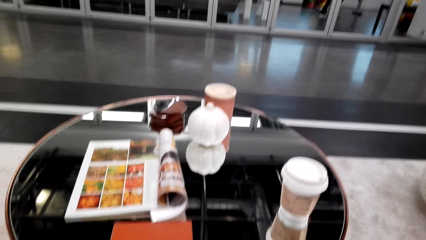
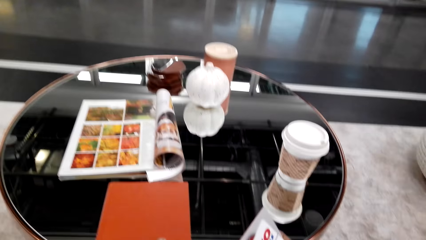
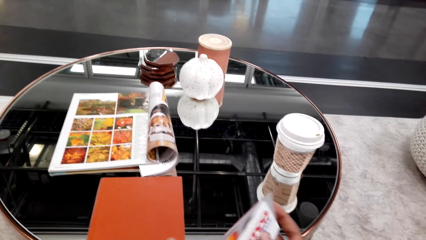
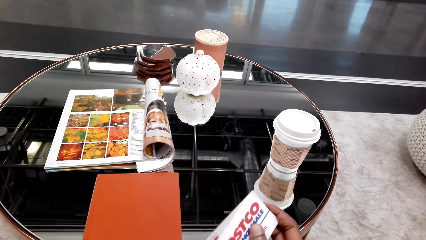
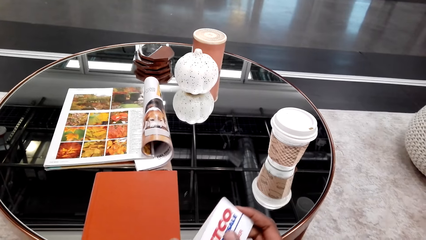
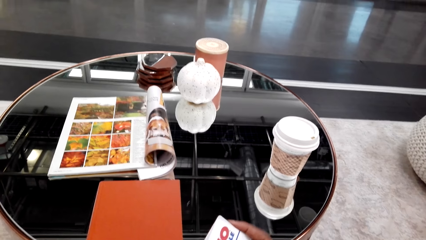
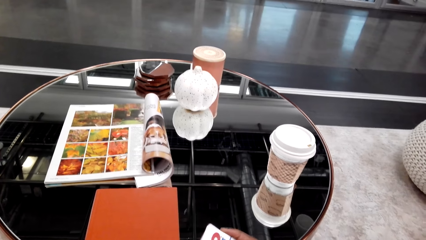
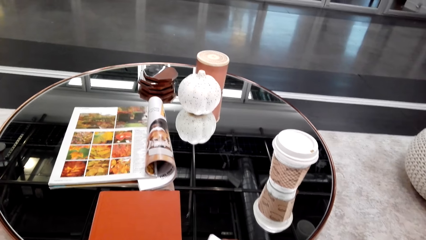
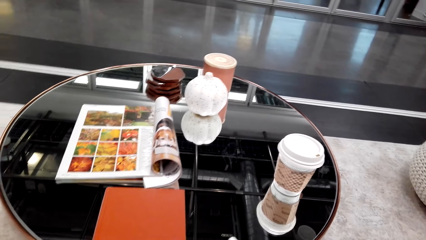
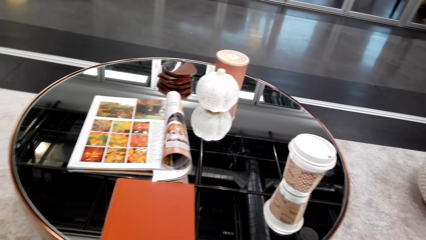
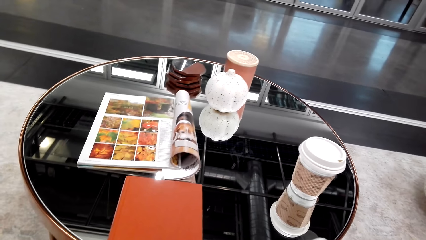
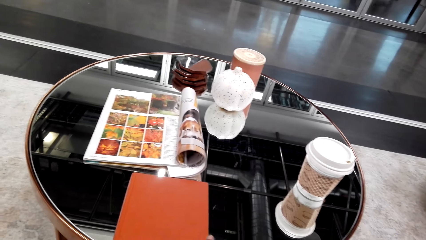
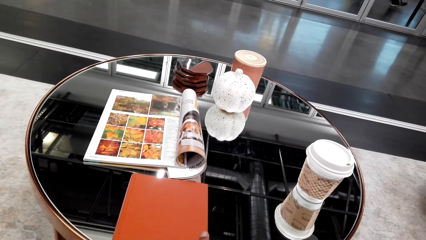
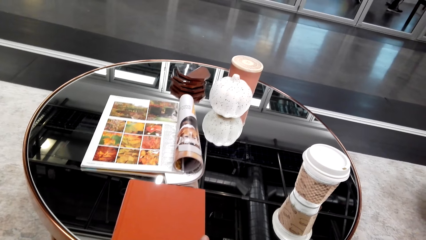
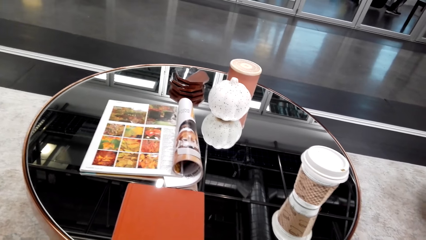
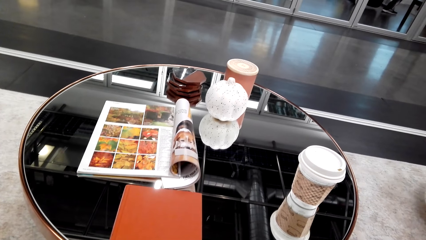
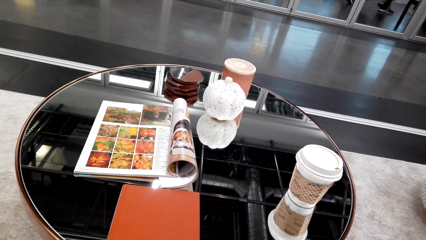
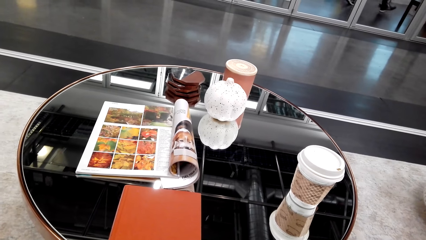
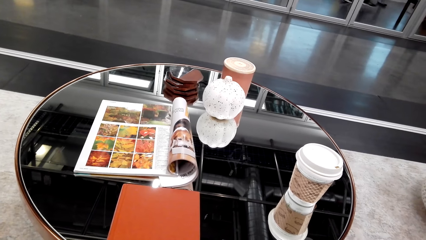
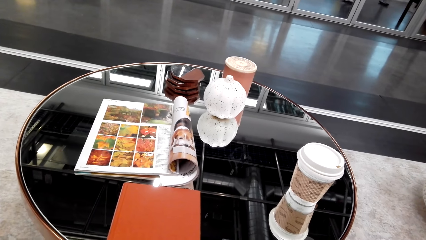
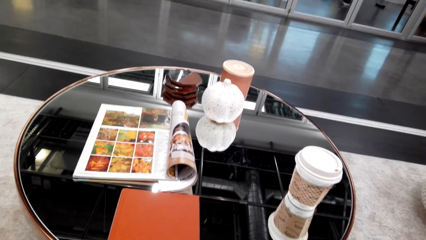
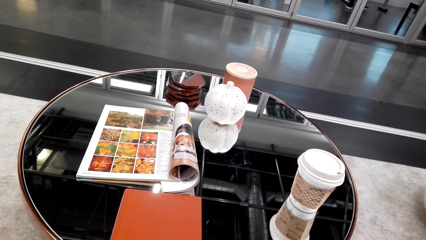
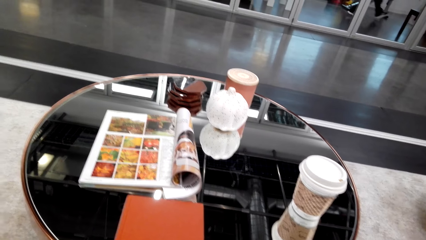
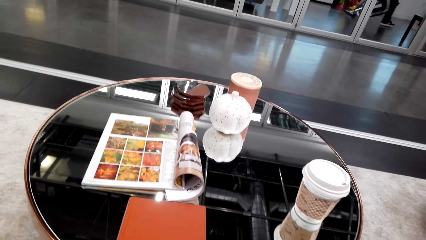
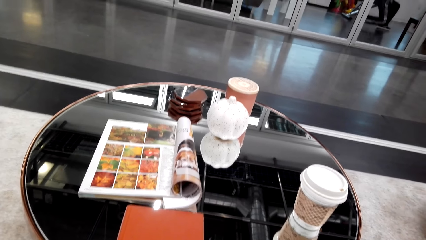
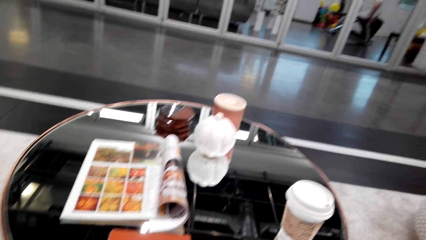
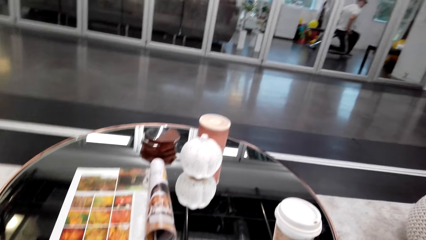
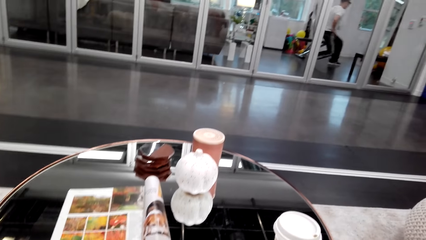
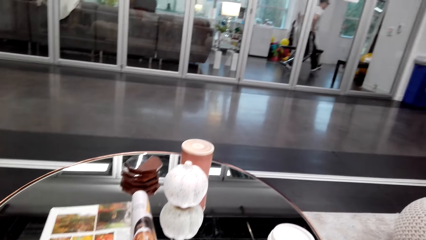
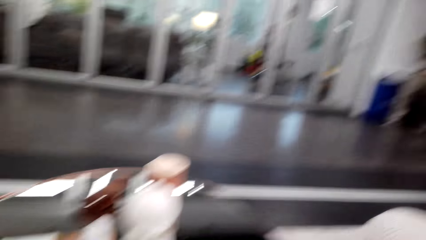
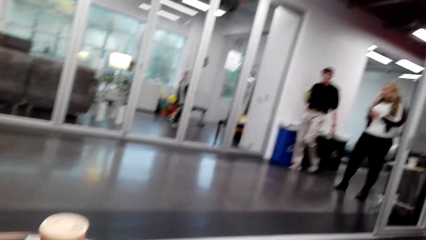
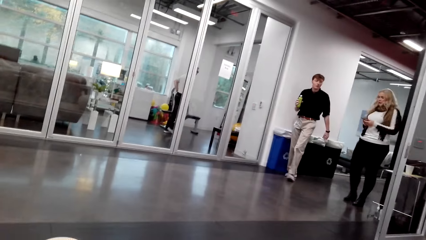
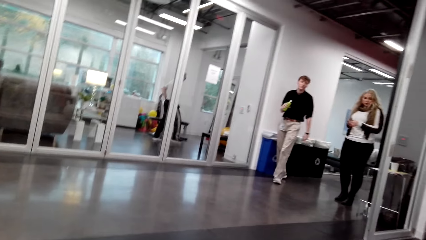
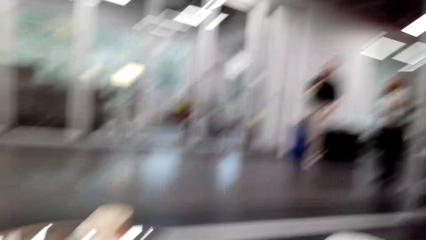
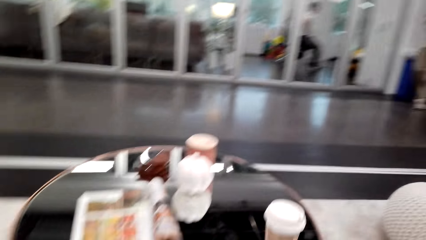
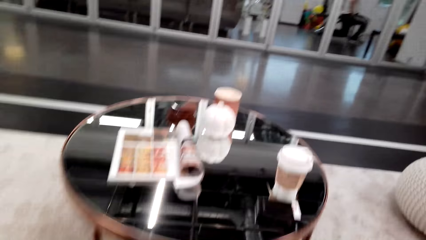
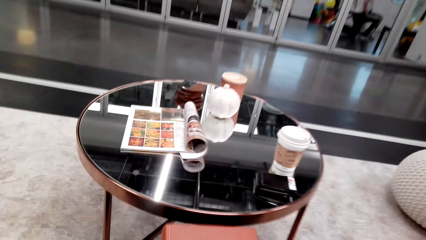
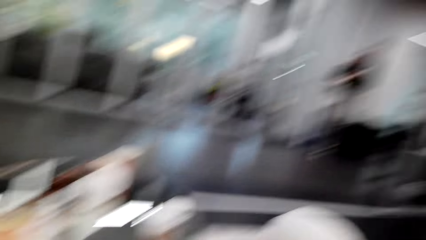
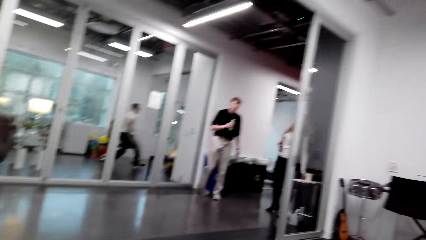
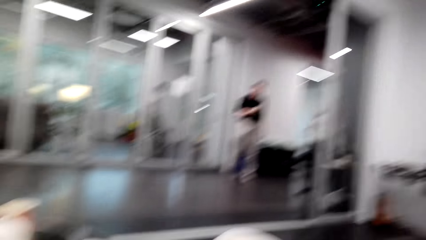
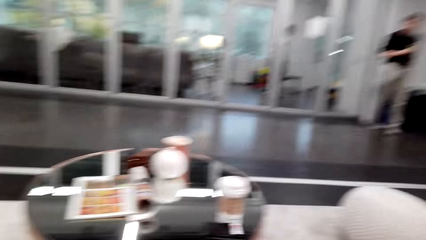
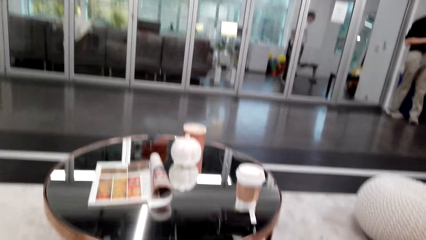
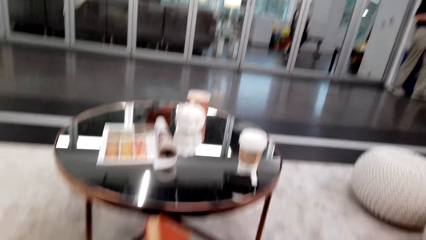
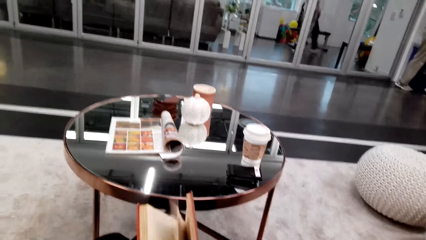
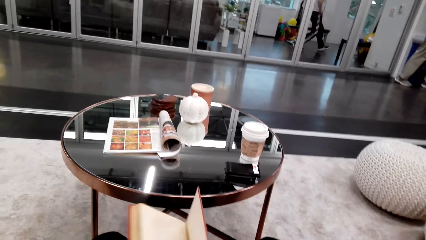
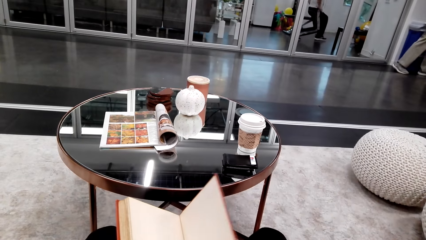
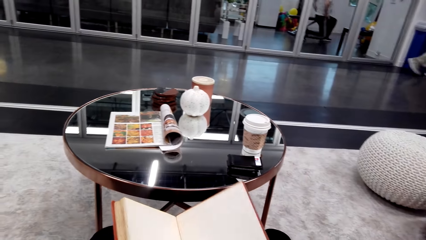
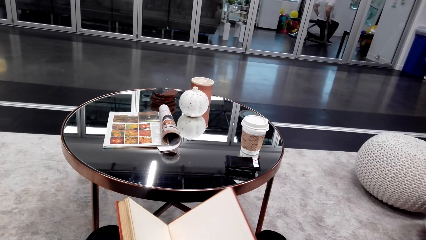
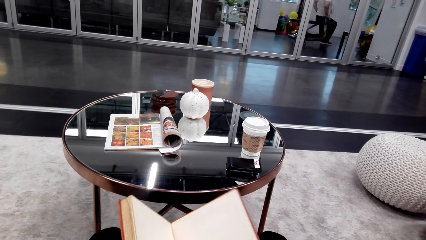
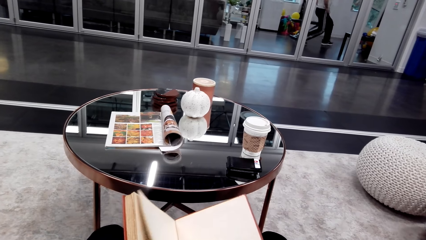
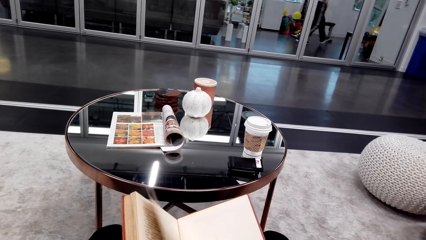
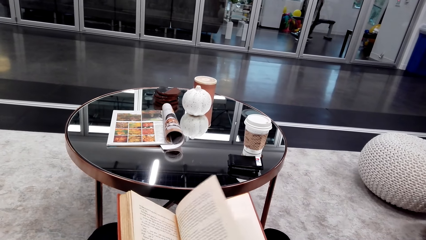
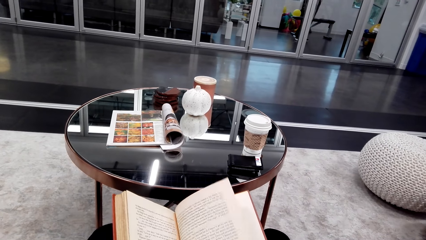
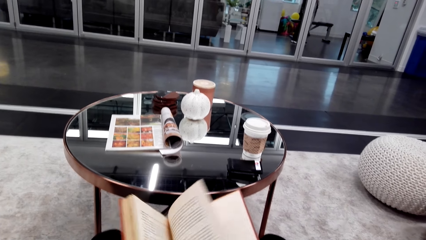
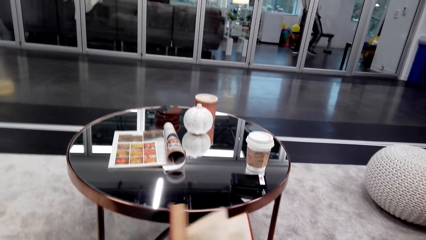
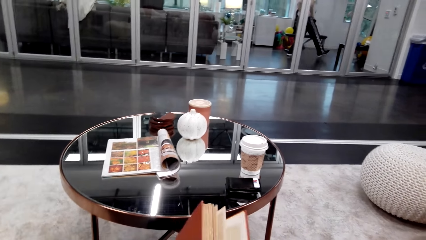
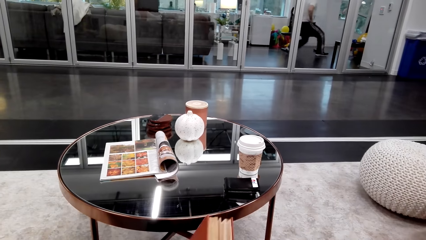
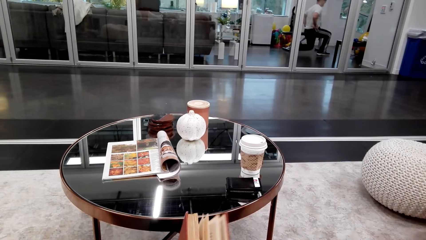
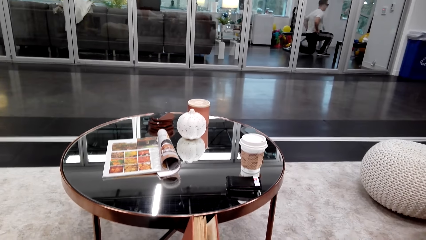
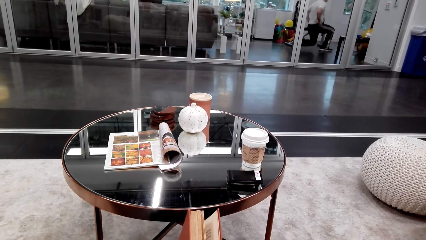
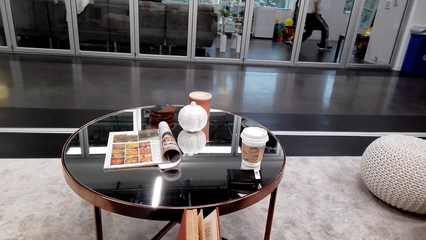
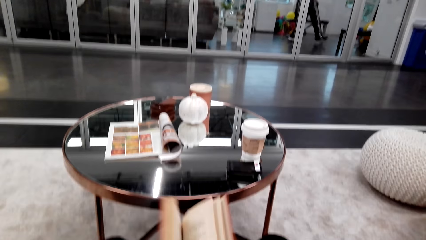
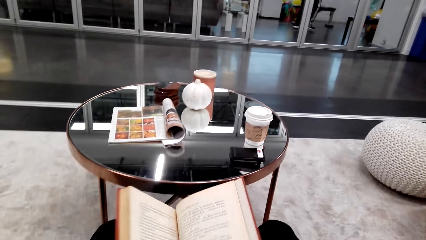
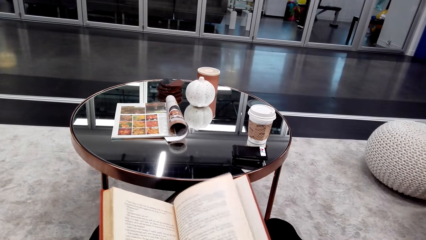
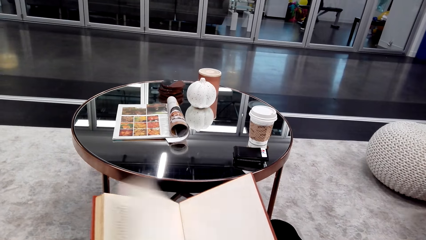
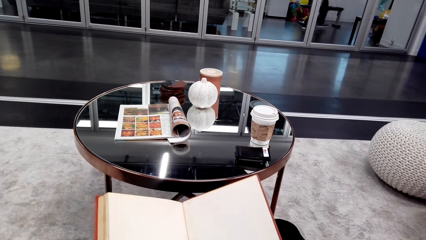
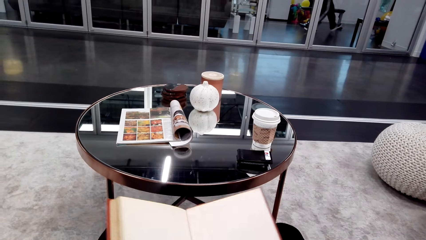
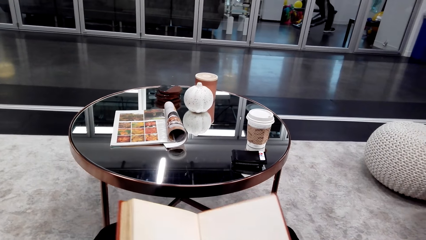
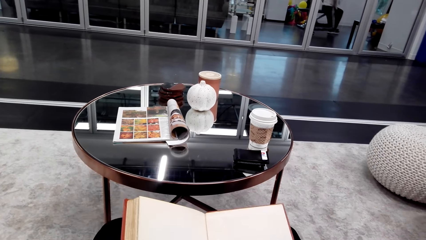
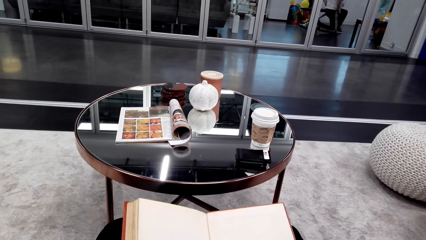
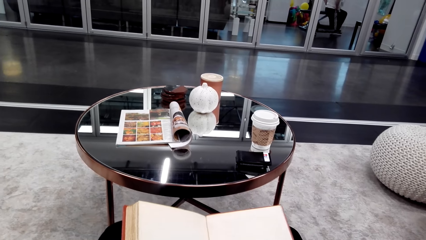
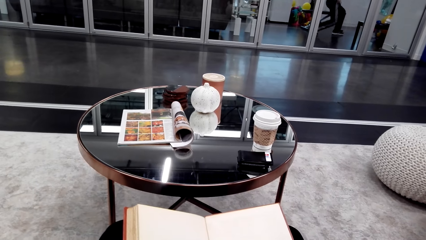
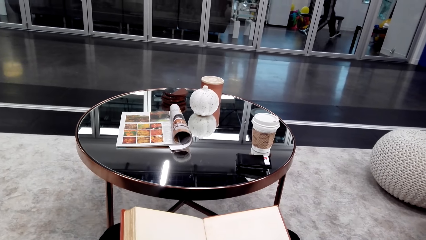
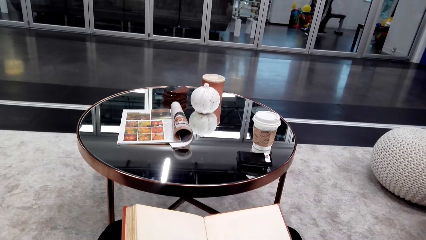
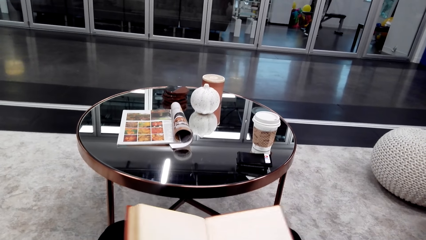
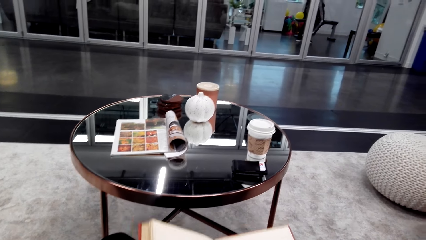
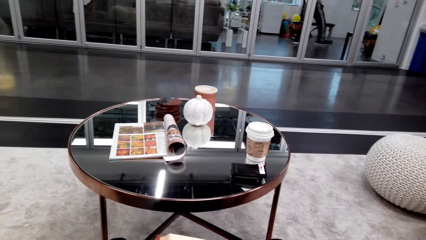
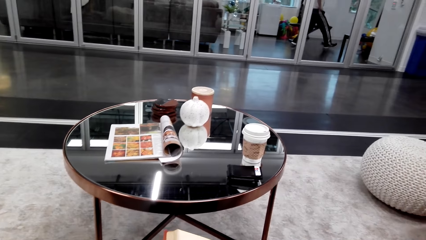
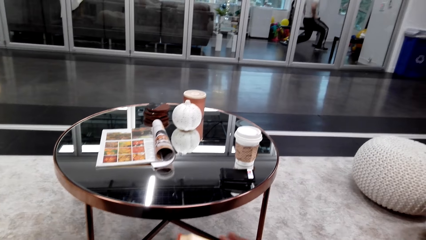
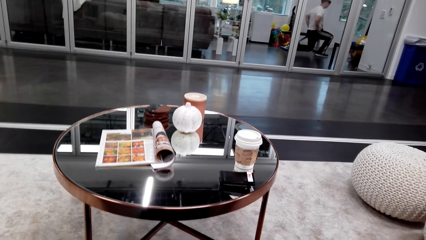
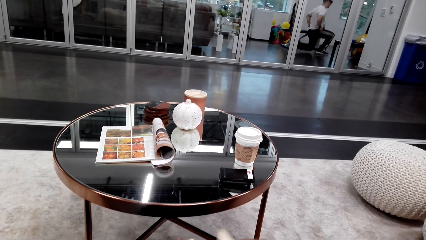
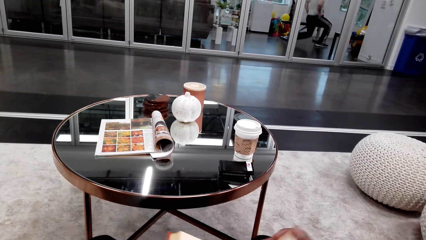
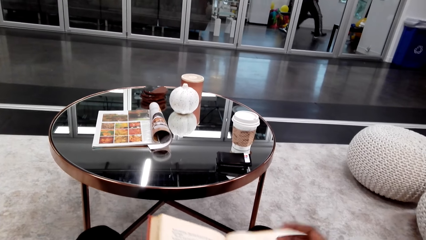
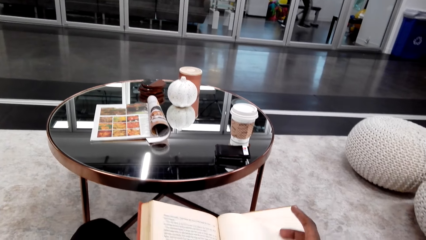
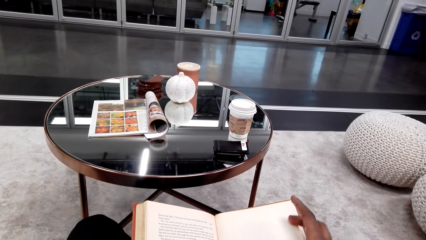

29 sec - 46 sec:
The camera wearer holds a box in her right hand. She looks around. She picks up a book from the table. She opens the book.
